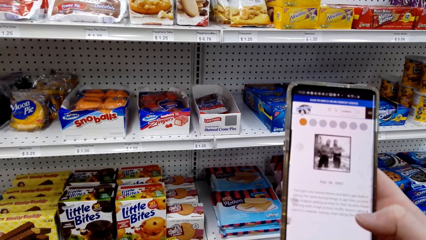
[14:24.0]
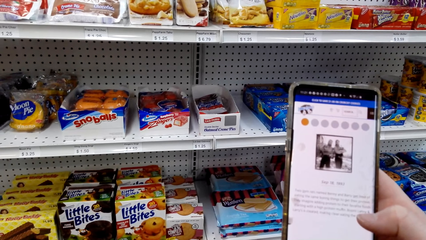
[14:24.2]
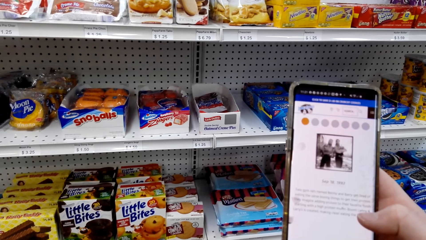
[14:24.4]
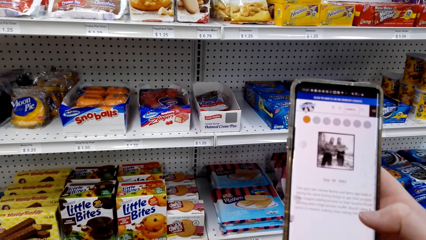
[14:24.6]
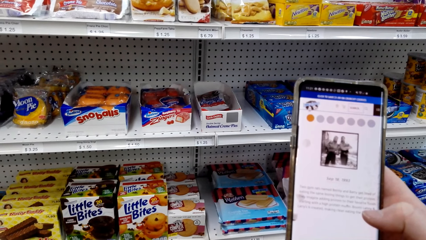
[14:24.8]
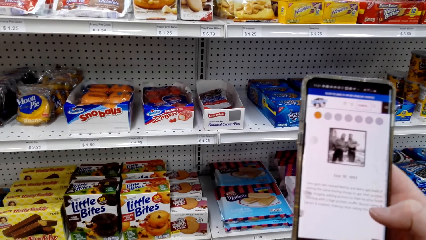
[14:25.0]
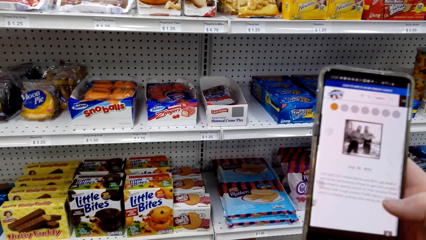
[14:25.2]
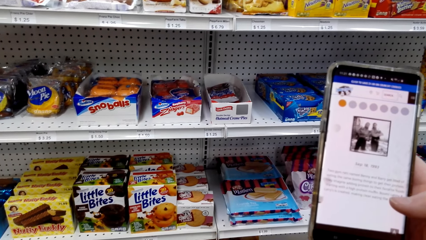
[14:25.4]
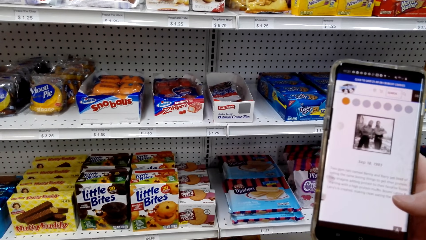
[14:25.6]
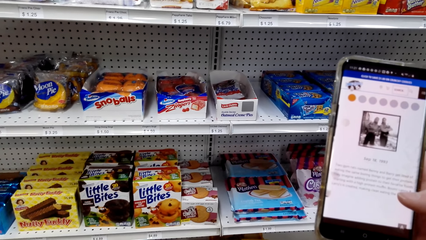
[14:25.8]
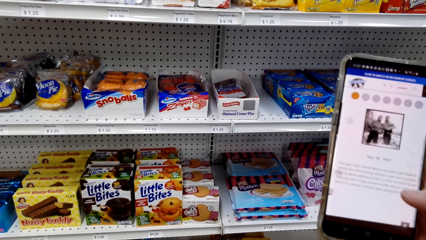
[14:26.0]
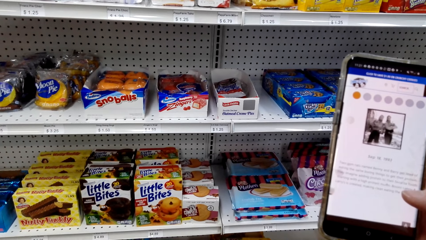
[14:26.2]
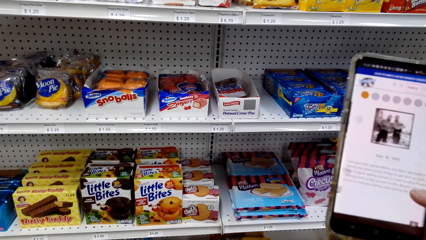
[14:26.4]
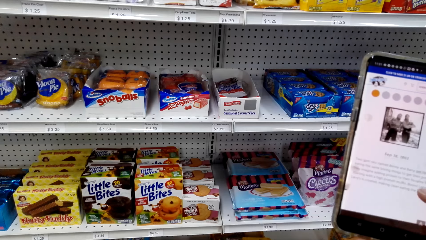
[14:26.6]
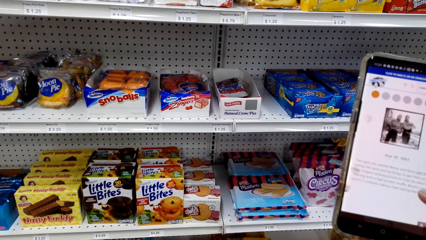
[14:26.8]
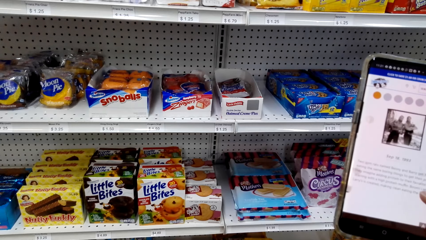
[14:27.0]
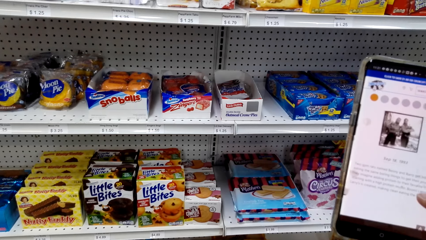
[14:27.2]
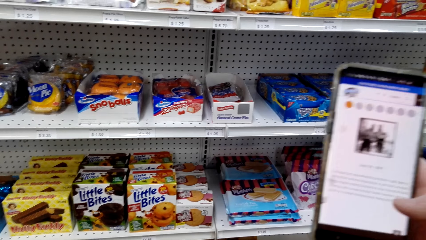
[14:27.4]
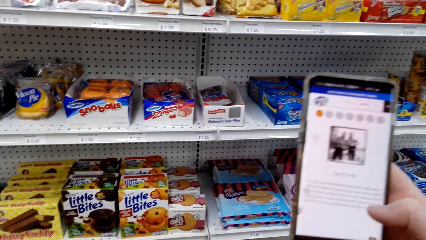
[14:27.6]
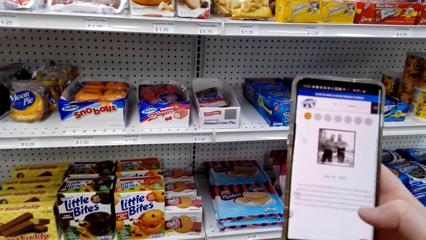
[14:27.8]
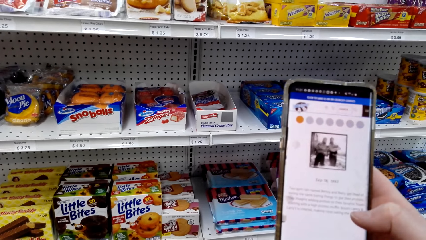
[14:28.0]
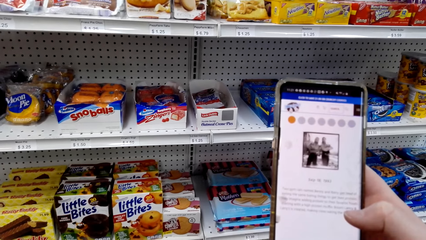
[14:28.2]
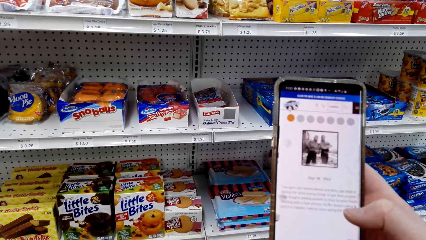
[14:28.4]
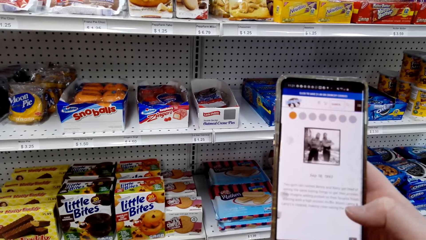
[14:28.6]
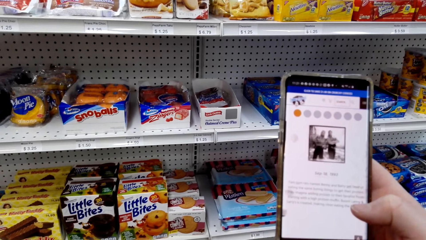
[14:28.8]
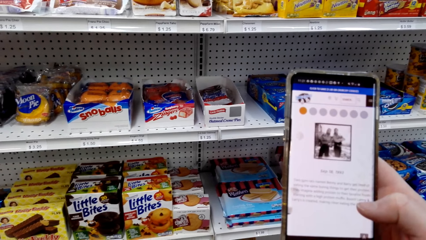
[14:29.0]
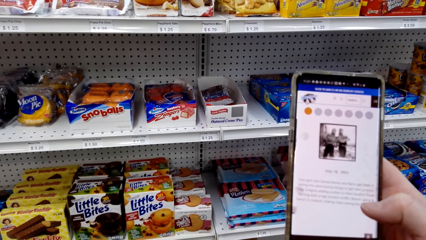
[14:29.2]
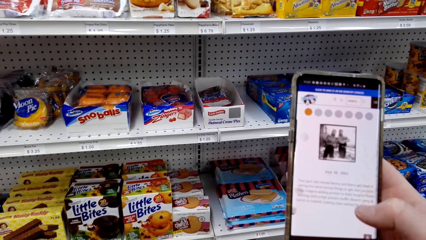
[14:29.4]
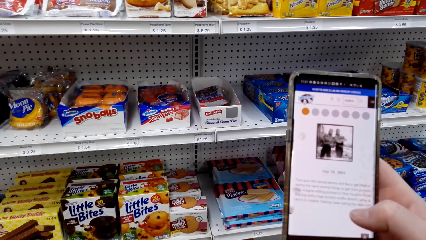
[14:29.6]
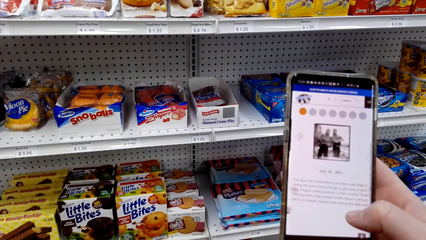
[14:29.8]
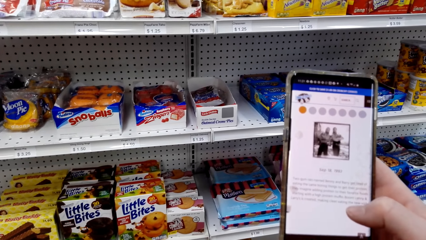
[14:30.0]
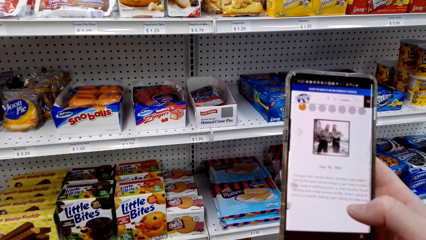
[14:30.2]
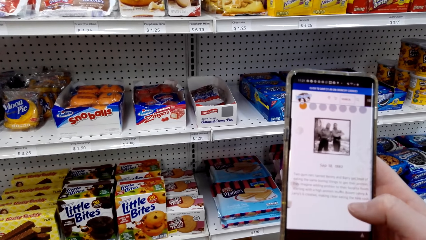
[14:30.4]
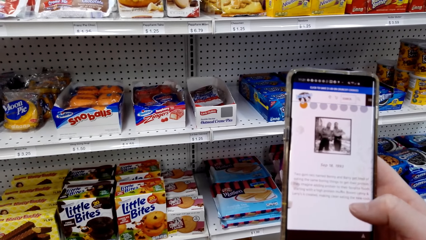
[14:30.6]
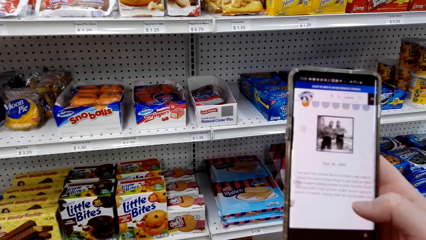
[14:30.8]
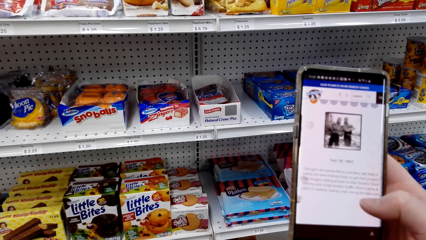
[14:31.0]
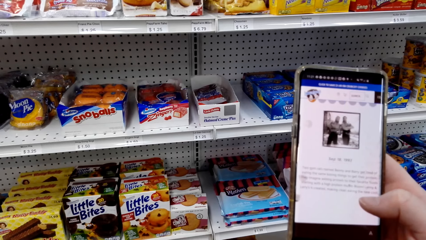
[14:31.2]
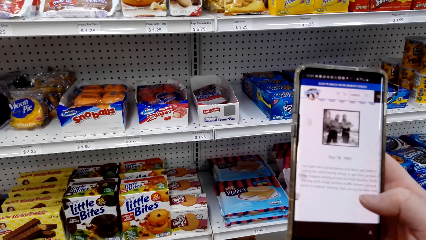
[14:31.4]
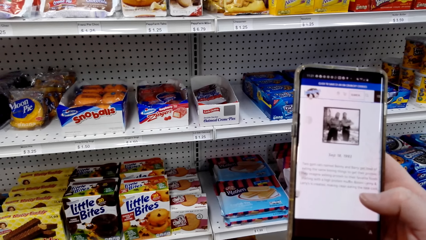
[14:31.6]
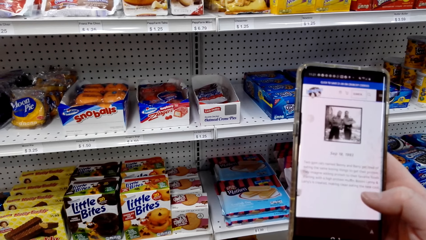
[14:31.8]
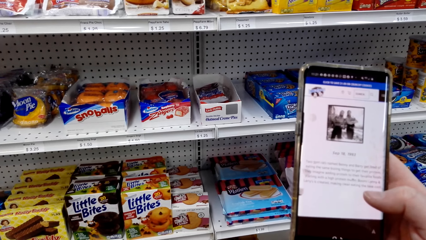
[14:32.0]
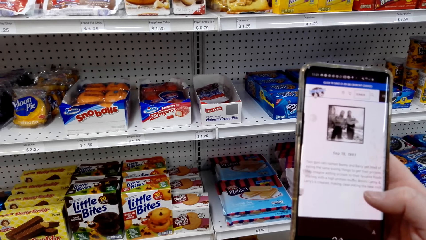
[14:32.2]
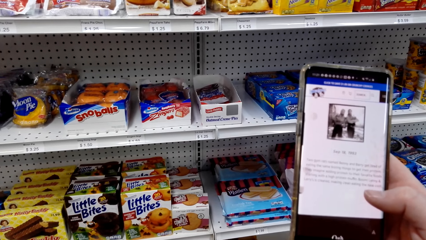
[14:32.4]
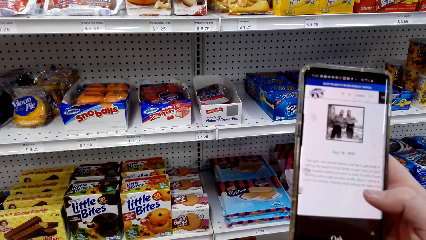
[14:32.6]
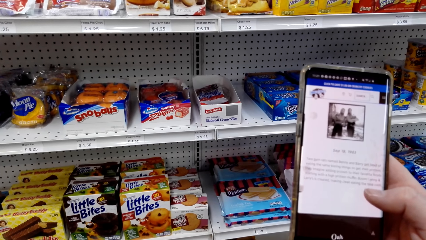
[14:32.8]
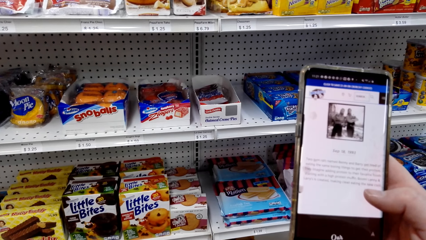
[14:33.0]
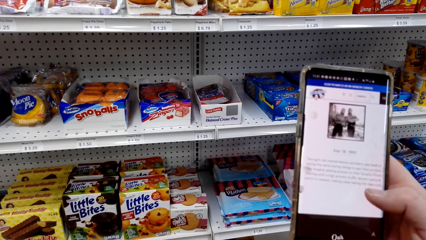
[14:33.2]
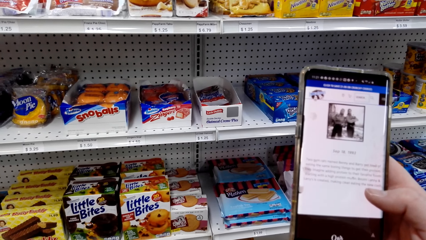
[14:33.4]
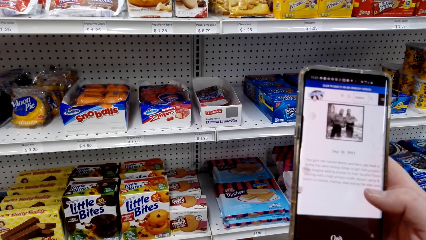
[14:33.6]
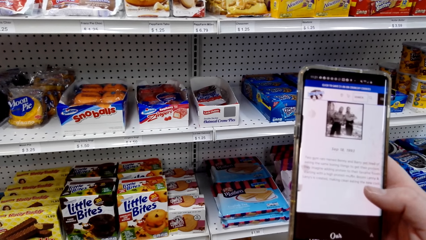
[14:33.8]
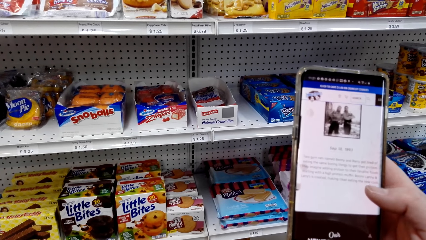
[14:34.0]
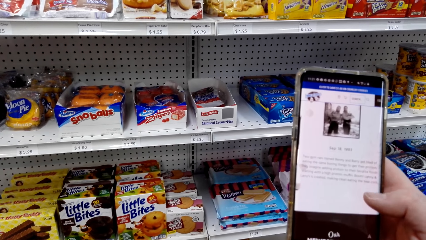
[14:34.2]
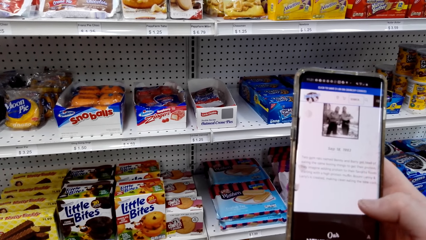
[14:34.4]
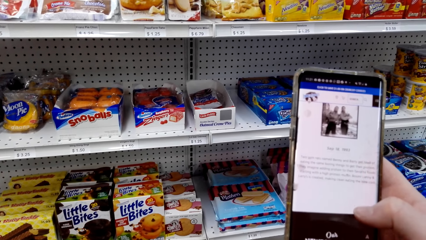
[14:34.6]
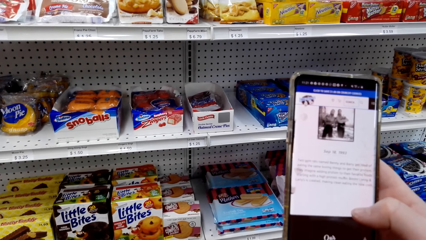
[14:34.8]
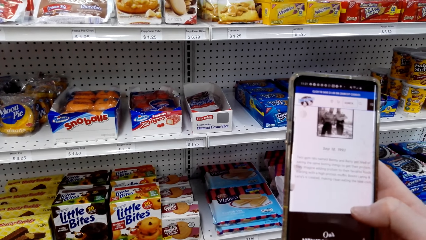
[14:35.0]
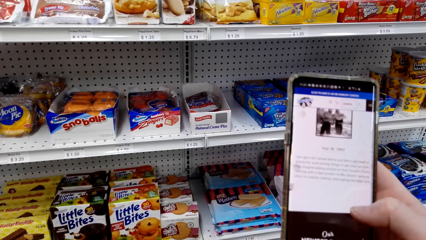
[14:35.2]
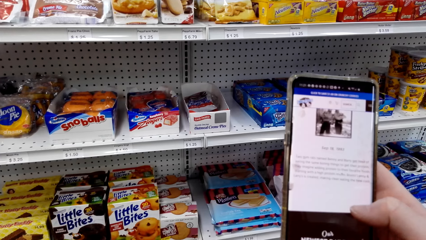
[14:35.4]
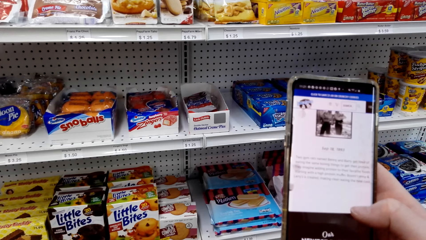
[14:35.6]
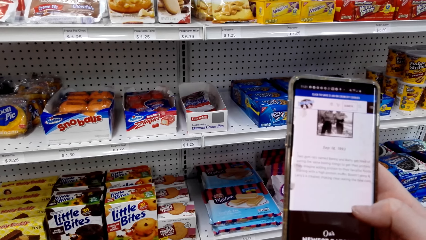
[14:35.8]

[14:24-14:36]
The camera wearer uses the phone.

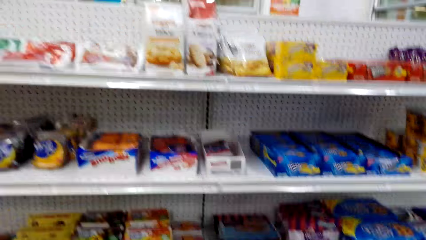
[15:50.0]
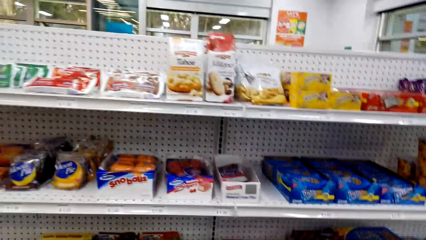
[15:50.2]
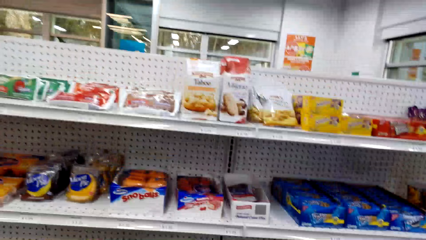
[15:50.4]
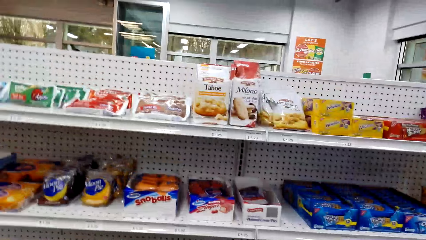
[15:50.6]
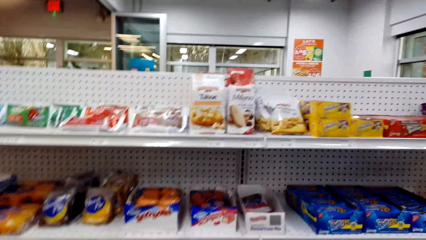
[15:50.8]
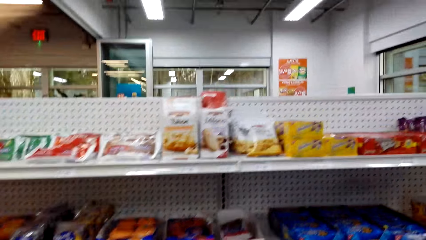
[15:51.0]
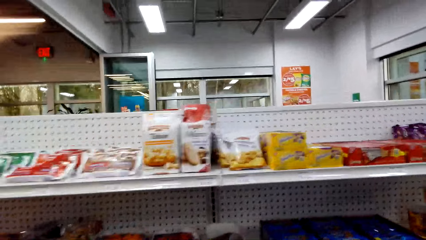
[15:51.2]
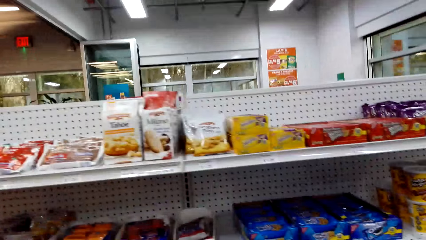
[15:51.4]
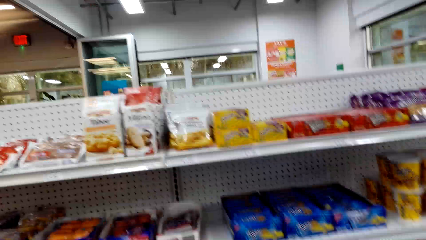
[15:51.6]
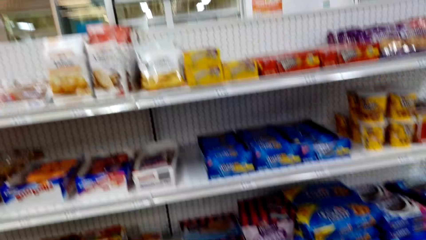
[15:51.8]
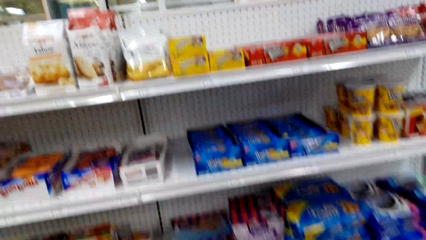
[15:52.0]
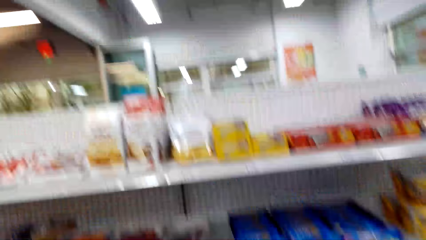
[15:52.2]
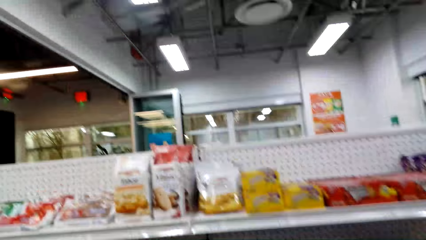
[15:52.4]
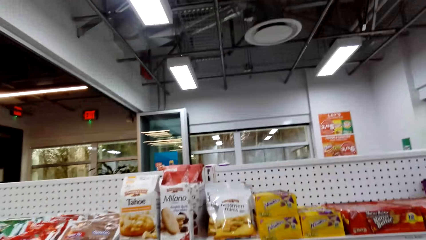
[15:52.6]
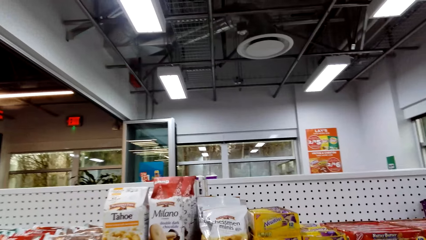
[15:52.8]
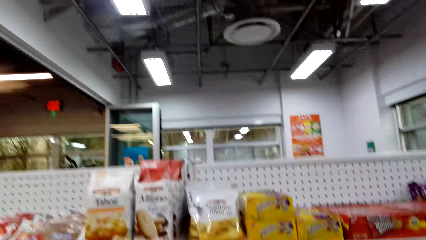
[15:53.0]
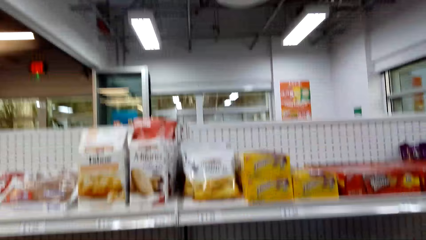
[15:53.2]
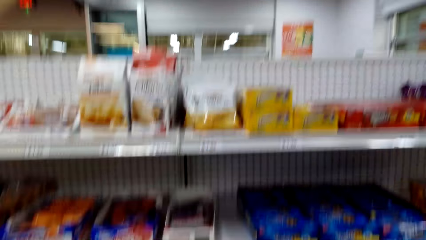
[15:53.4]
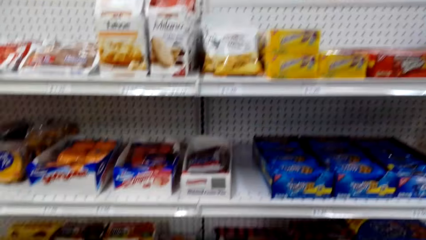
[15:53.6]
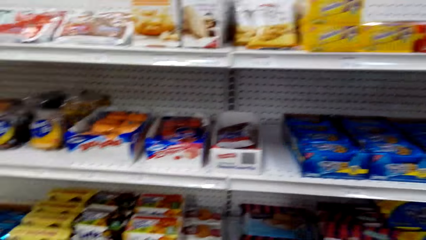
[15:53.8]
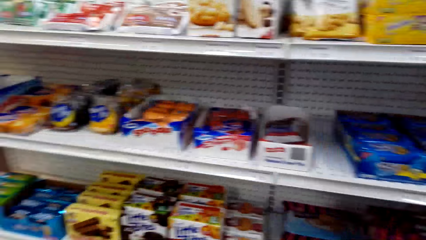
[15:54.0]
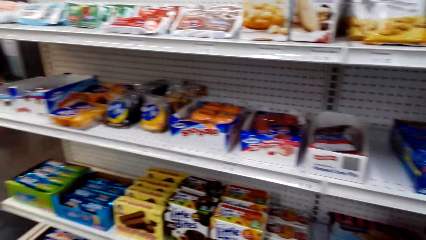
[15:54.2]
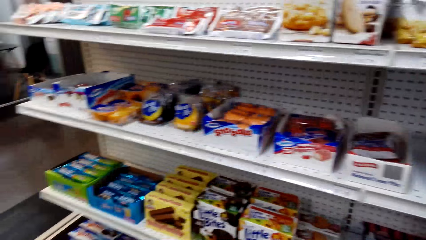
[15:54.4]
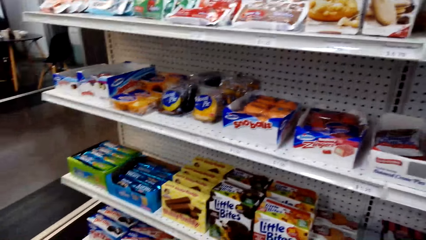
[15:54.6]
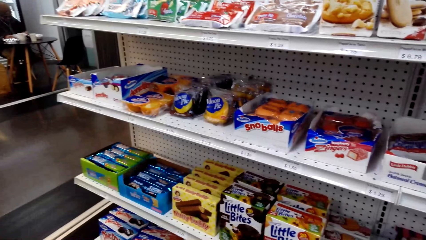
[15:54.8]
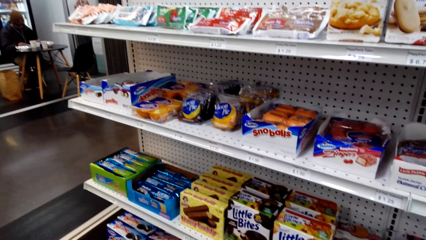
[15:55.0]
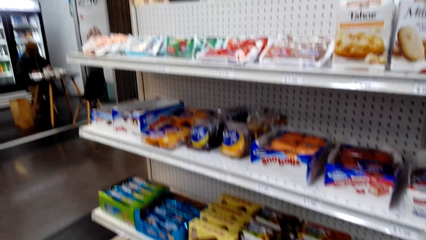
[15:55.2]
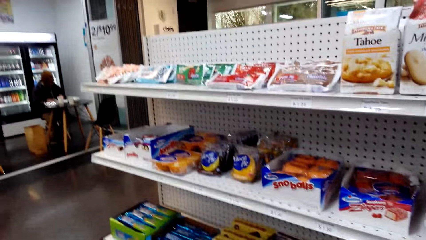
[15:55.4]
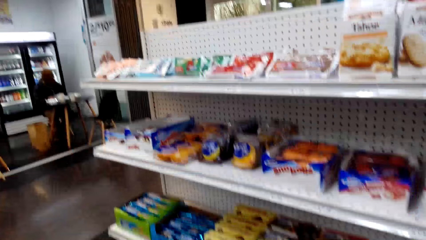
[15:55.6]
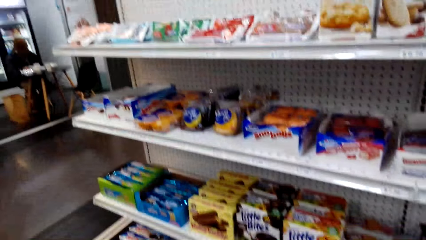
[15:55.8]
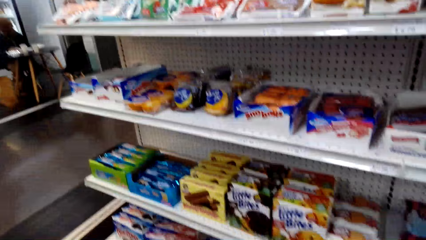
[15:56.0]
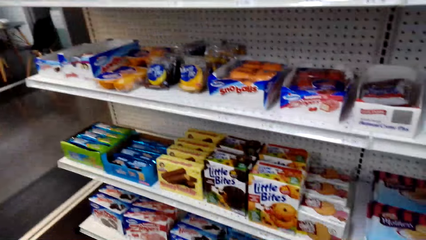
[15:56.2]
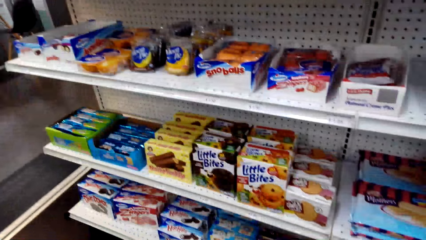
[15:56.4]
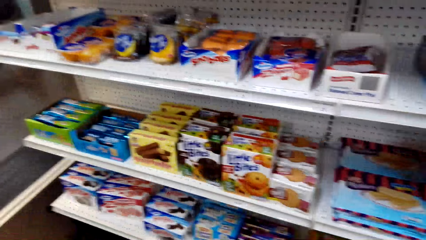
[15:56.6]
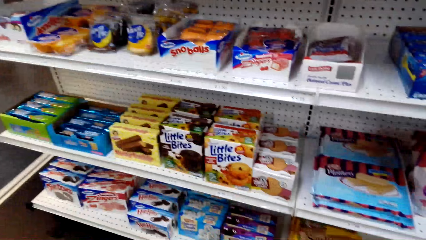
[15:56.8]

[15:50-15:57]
The camera wearer looks at food stuff on the shelves.
